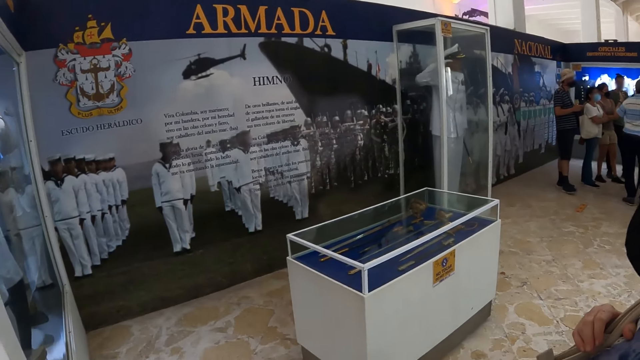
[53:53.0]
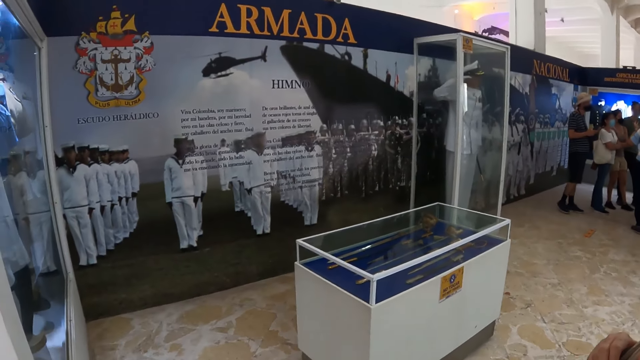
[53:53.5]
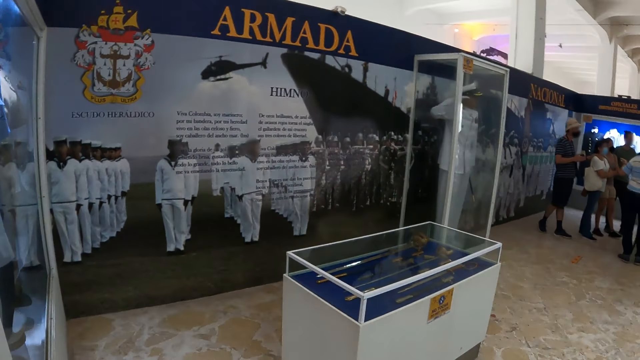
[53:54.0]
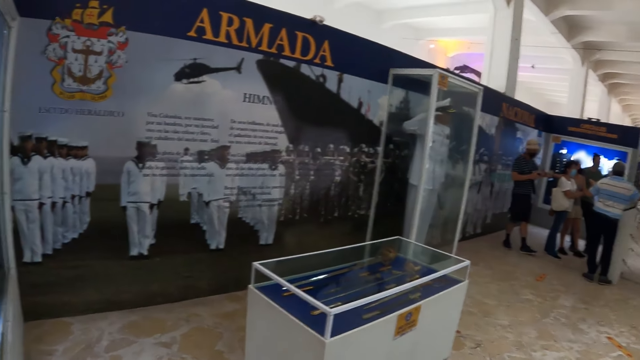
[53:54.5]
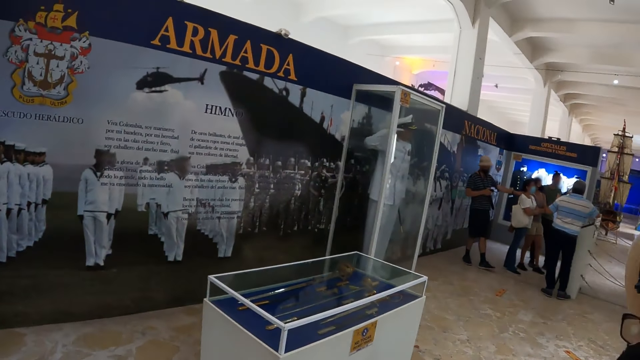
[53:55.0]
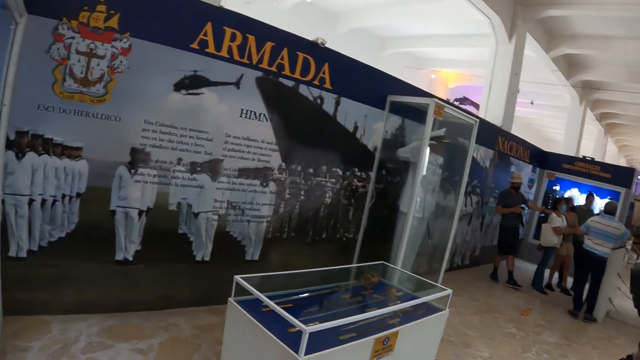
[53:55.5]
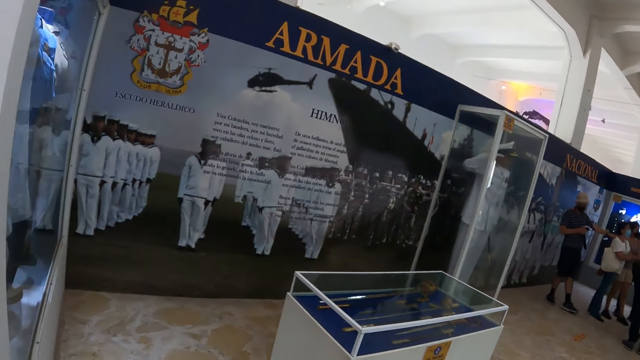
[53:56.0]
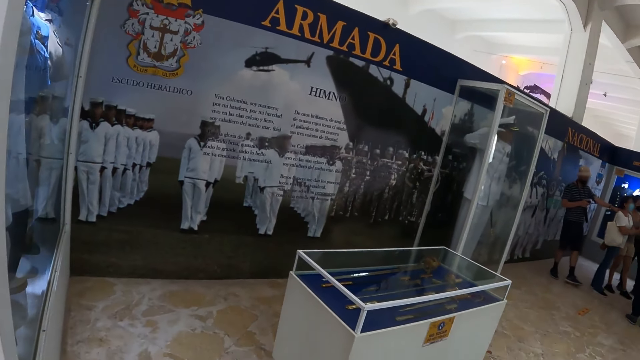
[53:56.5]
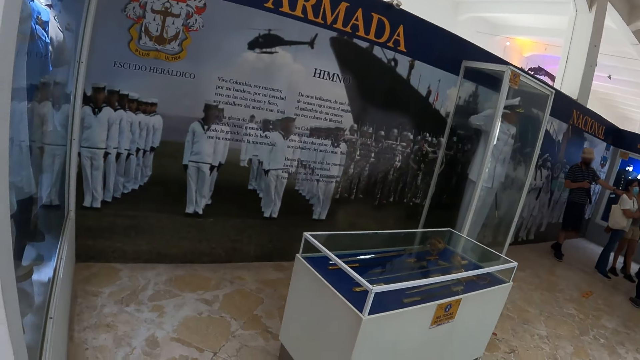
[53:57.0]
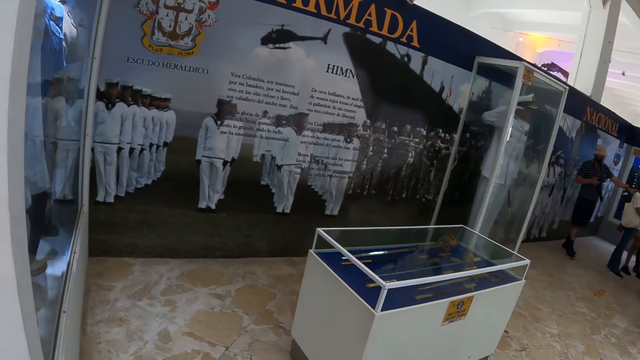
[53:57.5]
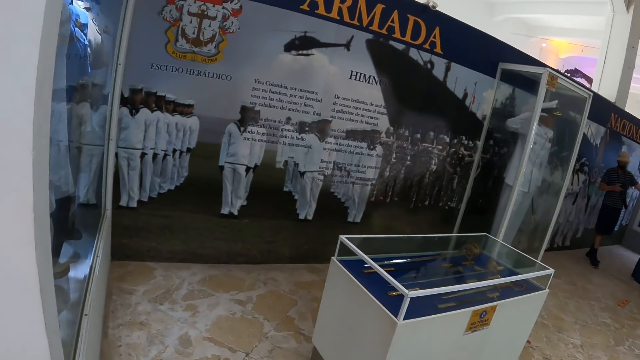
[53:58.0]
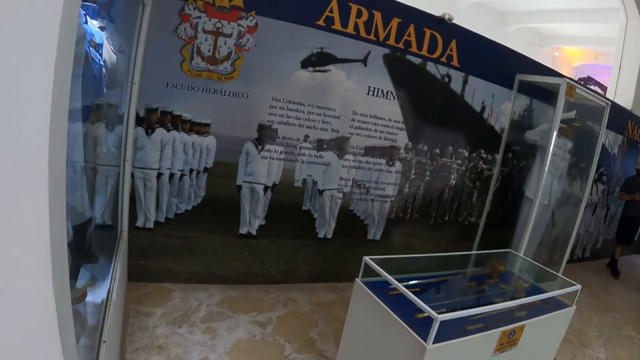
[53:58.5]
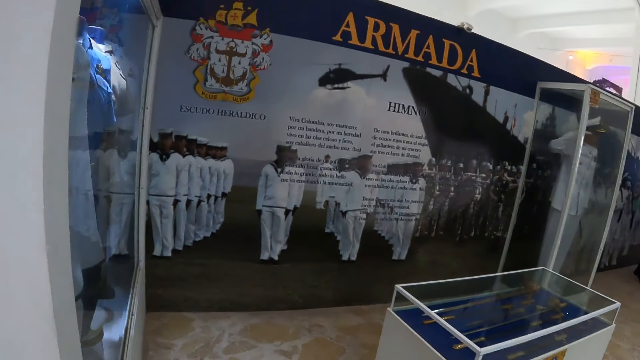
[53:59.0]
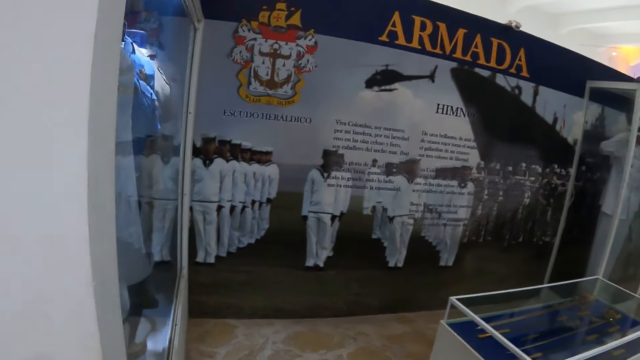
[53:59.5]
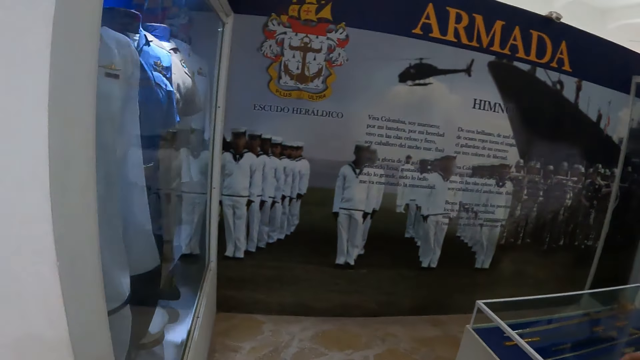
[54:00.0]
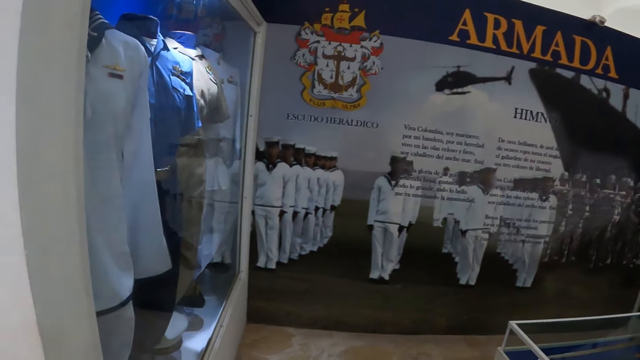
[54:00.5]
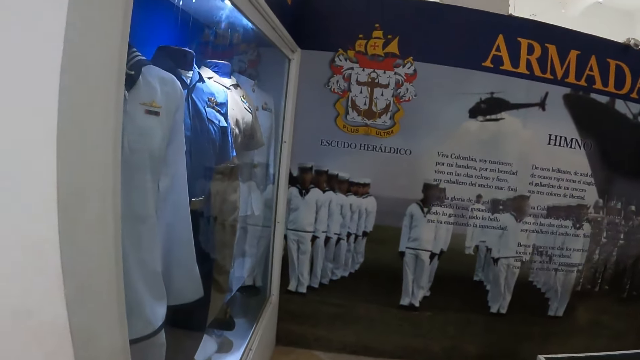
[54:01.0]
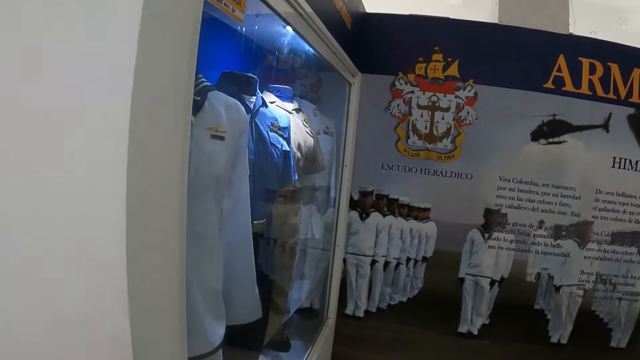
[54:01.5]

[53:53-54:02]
The camera wearer walks around.

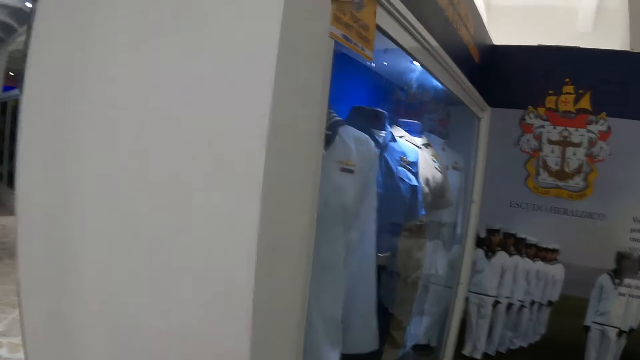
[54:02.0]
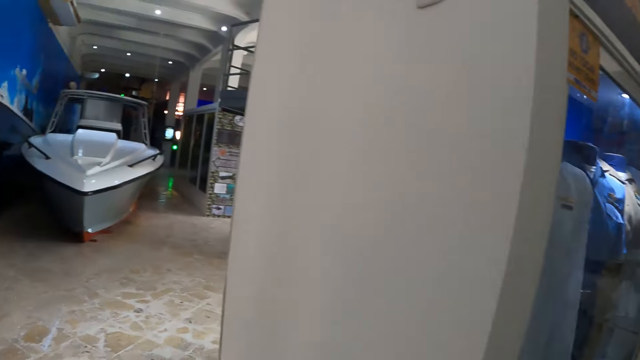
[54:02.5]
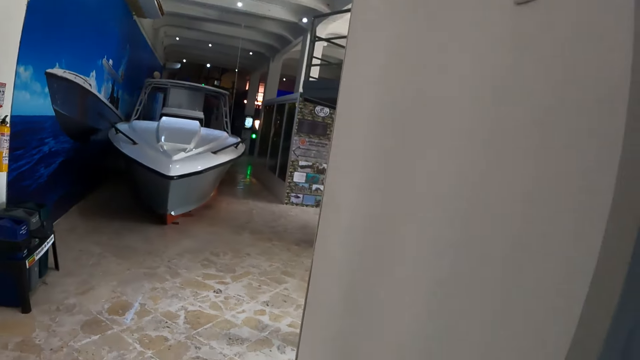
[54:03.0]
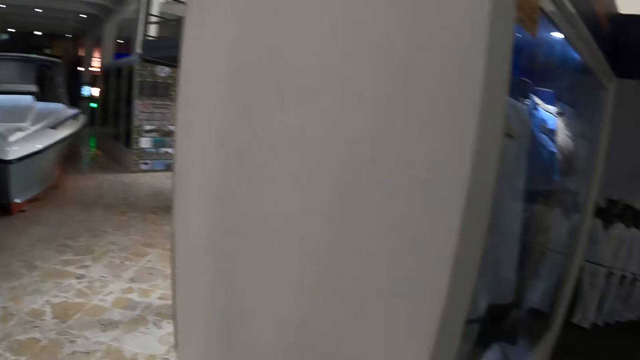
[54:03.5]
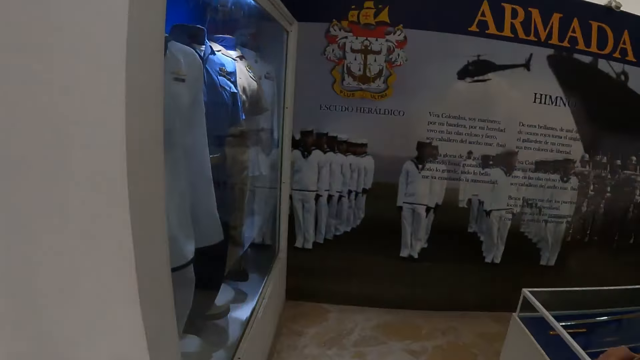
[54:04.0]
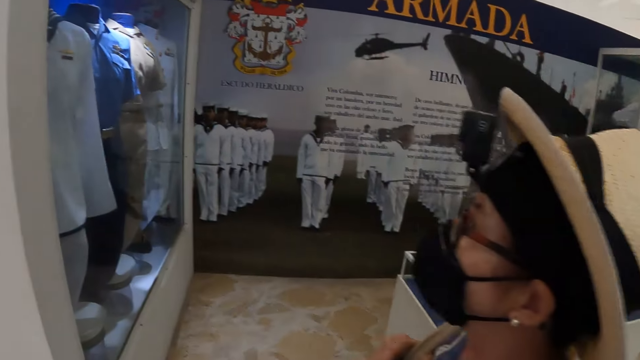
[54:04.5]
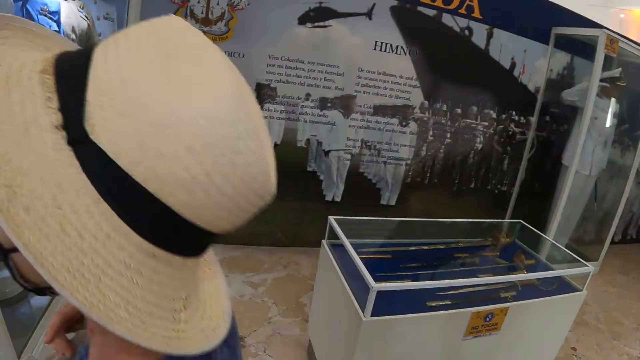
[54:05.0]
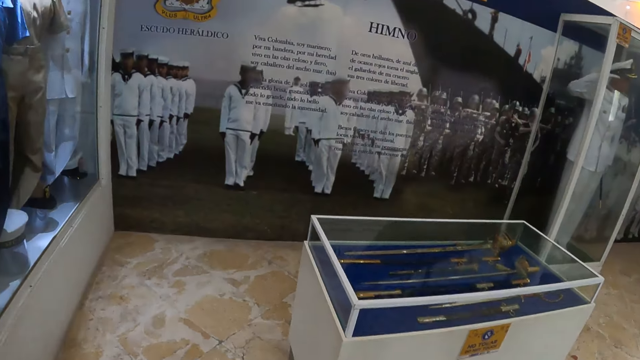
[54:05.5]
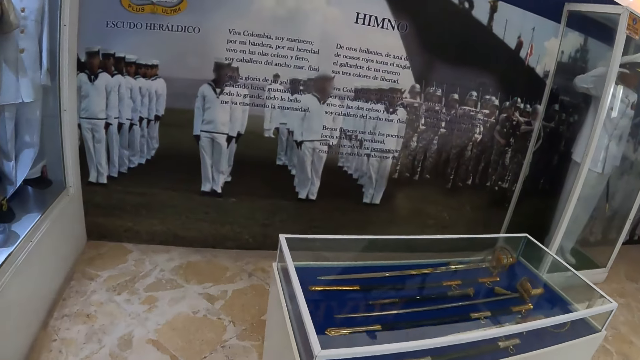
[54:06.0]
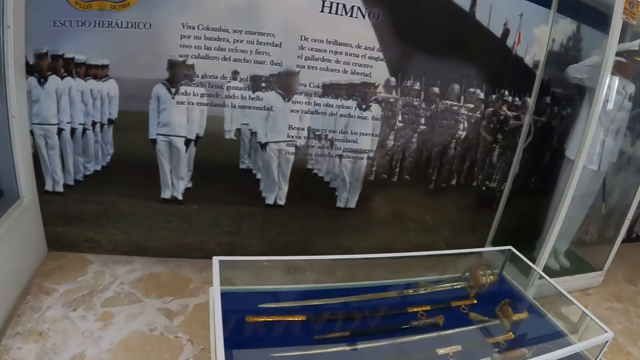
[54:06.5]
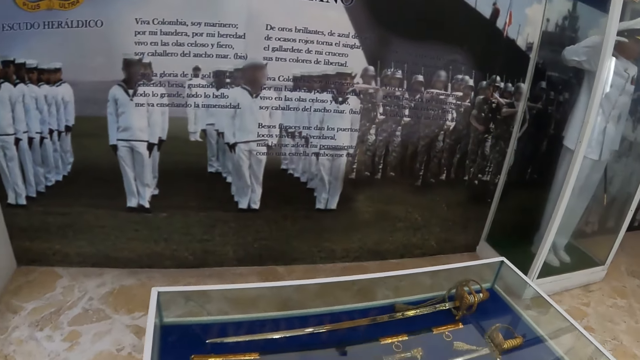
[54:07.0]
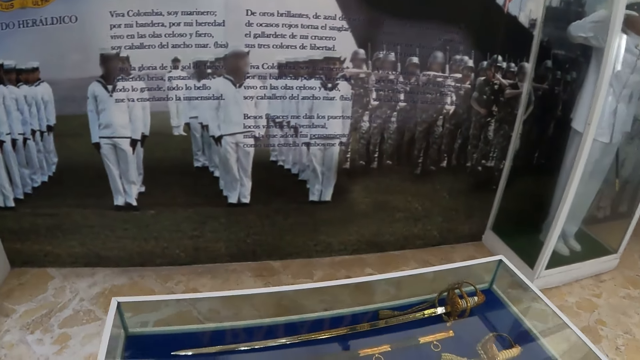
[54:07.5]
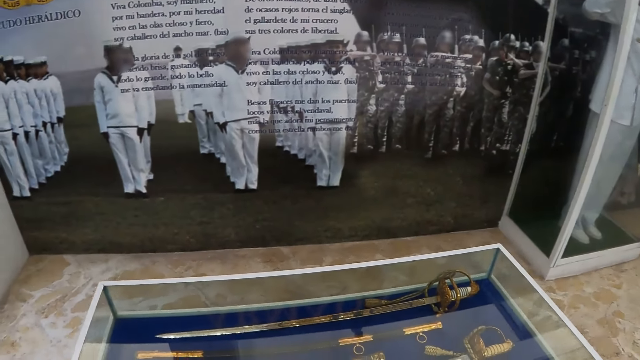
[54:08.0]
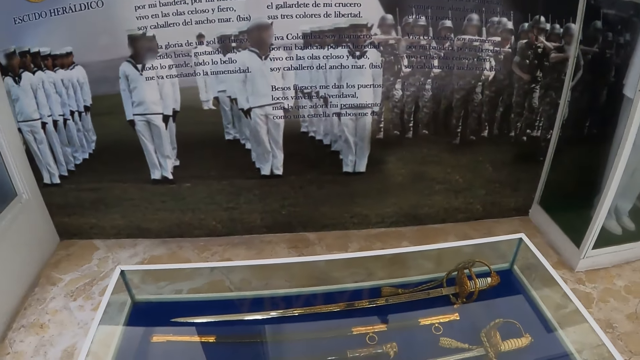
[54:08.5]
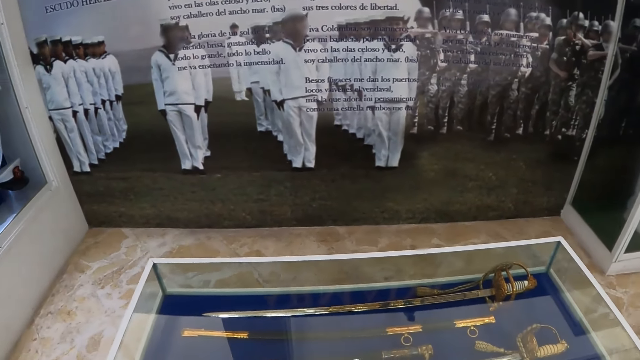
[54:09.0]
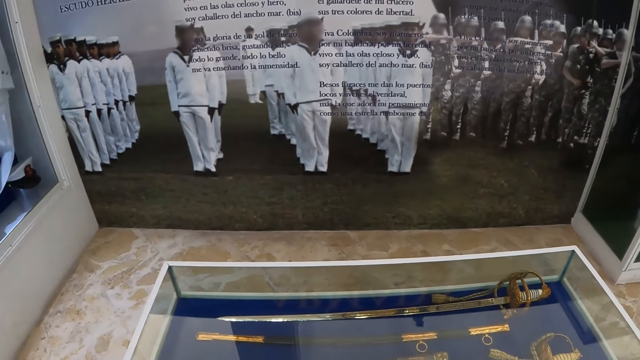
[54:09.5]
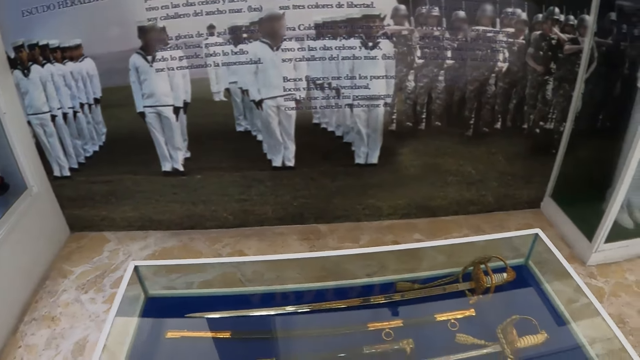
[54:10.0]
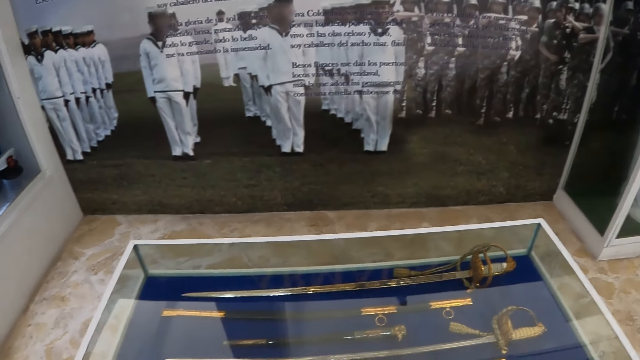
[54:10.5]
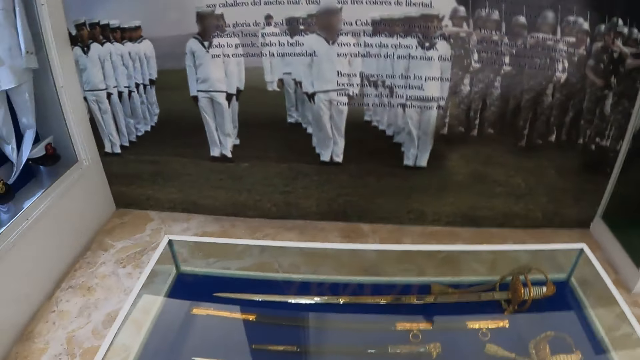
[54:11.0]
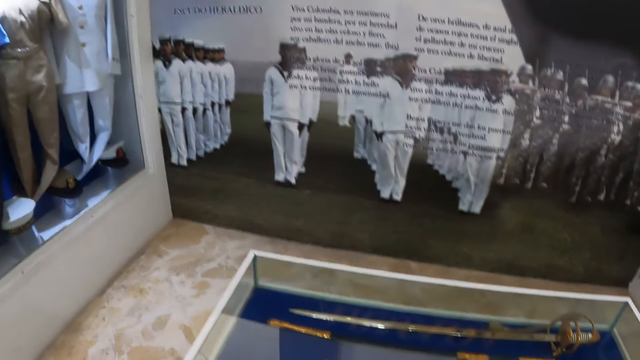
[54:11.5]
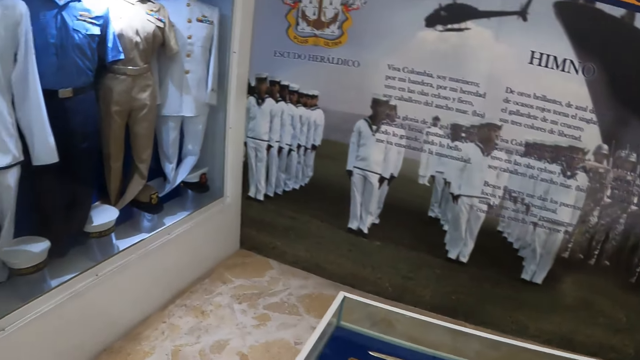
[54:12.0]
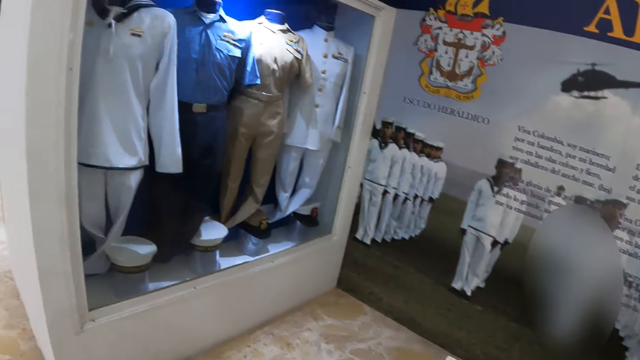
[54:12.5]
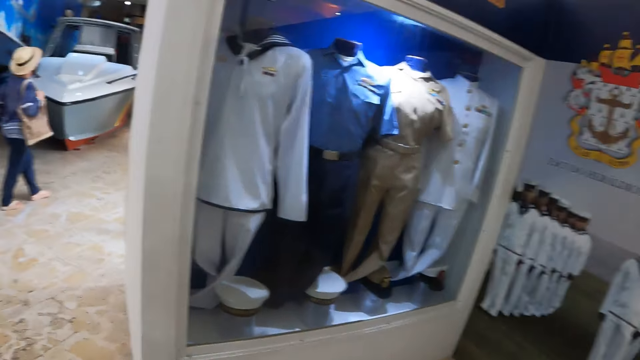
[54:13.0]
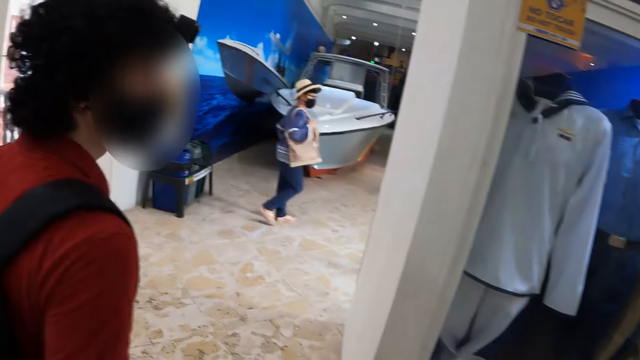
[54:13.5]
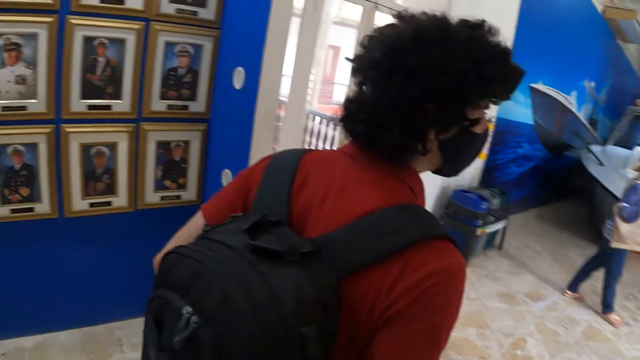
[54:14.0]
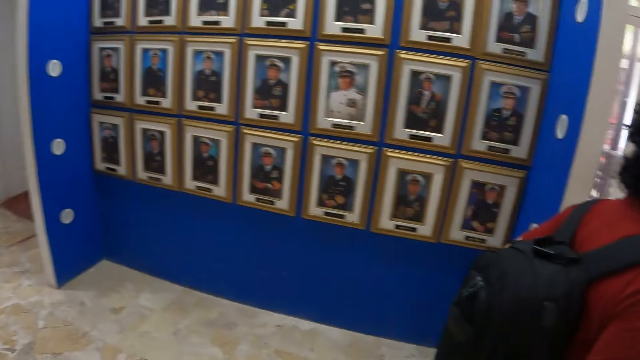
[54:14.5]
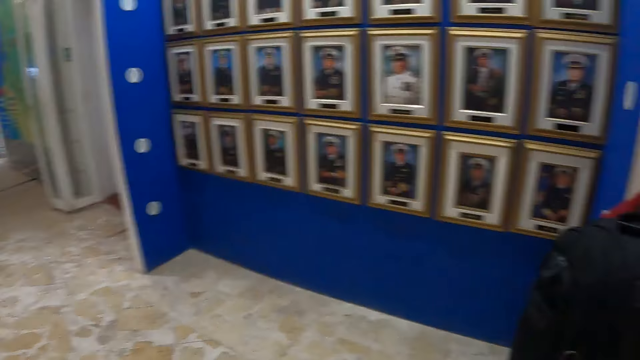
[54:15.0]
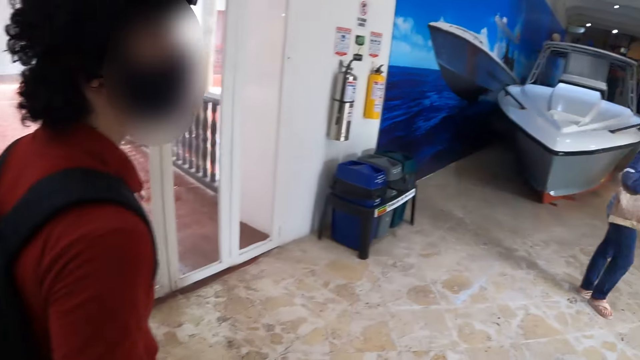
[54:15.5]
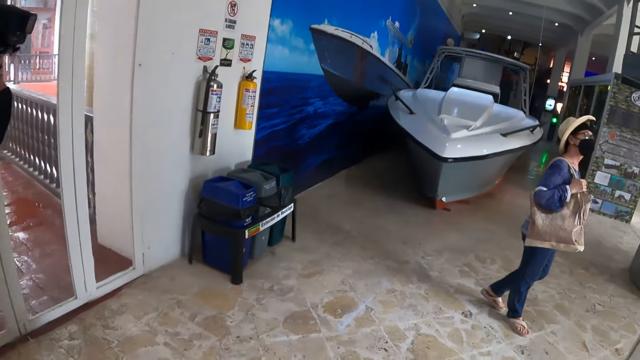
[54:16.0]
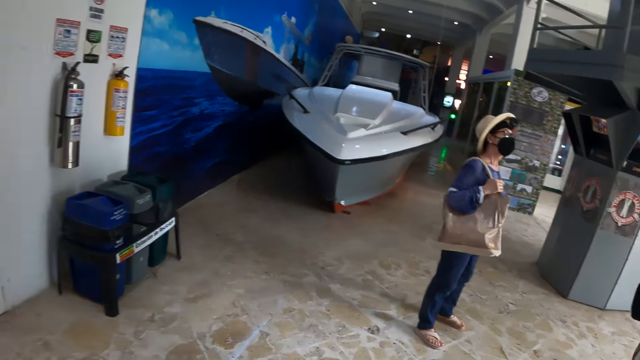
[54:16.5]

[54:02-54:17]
The camera wearer looks around the building. A woman walks past the camera wearer. The camera wearer moves to a glass box. They look at the glass box. They look around the building.
